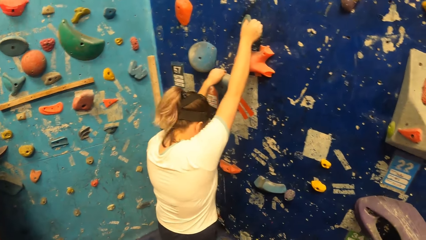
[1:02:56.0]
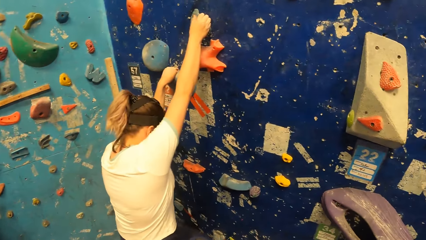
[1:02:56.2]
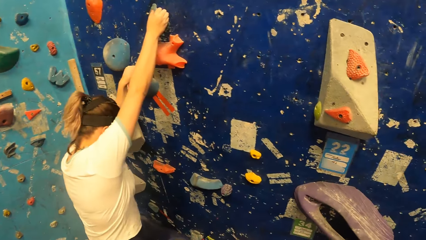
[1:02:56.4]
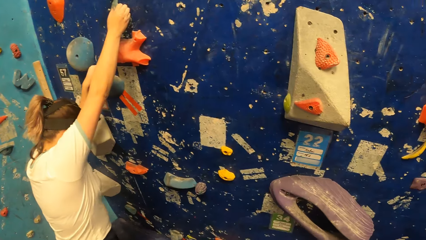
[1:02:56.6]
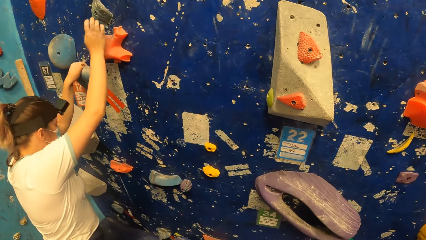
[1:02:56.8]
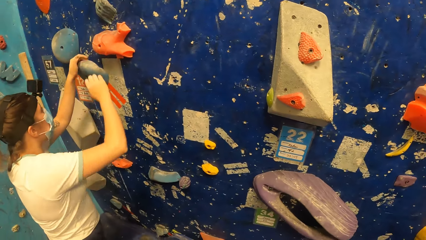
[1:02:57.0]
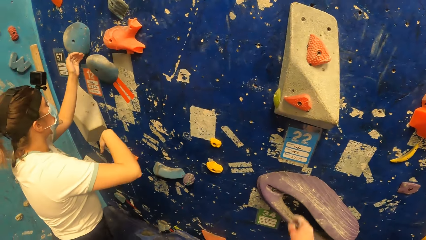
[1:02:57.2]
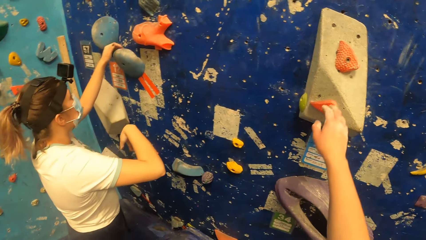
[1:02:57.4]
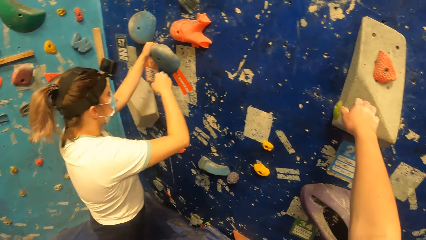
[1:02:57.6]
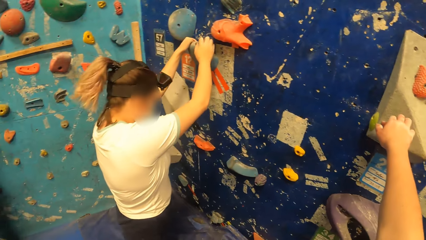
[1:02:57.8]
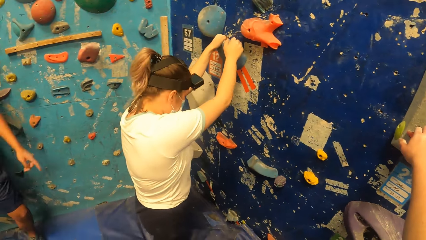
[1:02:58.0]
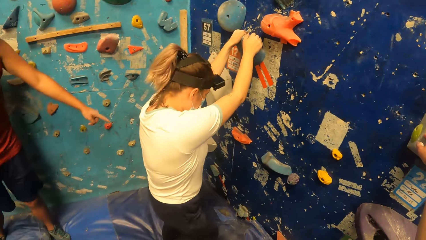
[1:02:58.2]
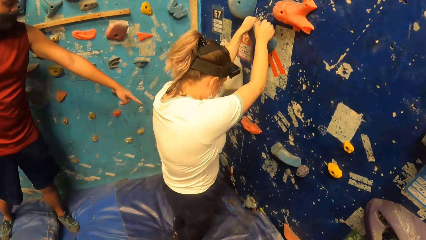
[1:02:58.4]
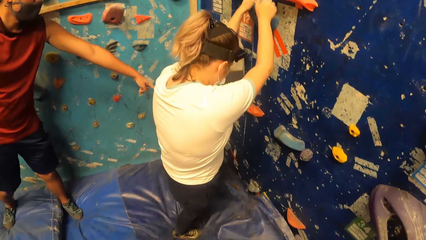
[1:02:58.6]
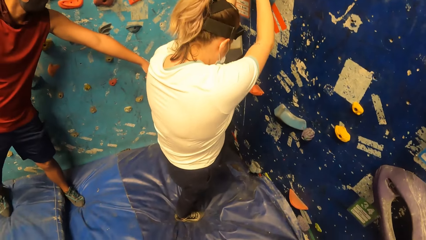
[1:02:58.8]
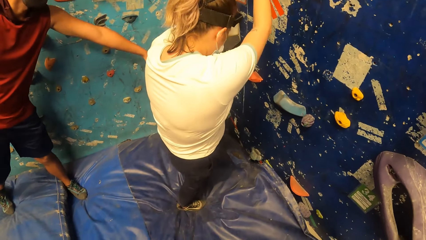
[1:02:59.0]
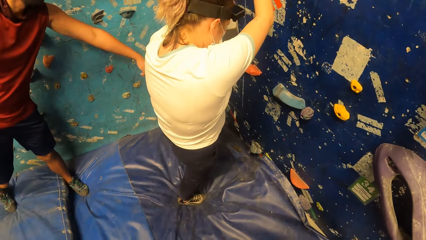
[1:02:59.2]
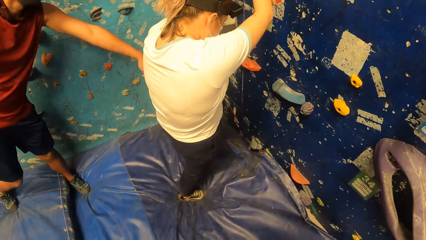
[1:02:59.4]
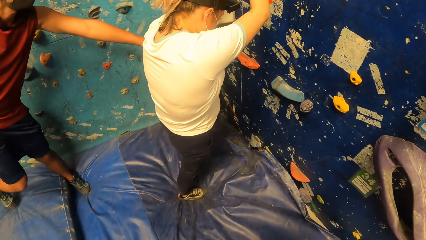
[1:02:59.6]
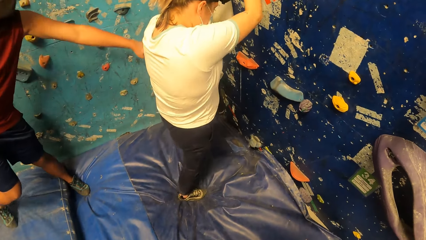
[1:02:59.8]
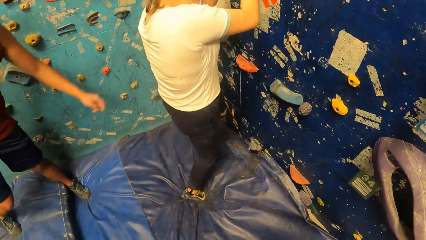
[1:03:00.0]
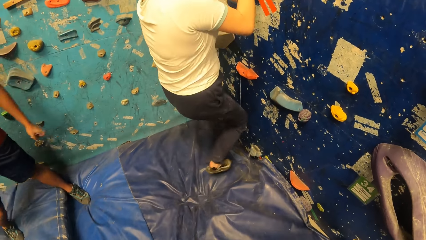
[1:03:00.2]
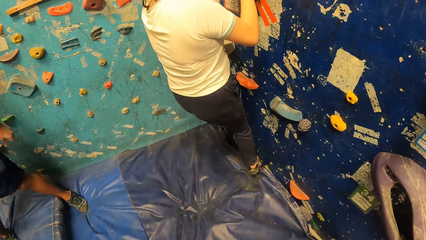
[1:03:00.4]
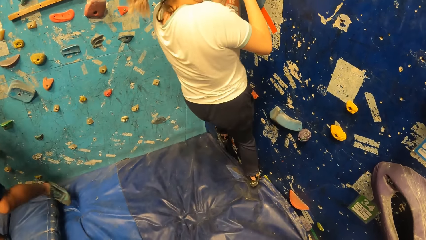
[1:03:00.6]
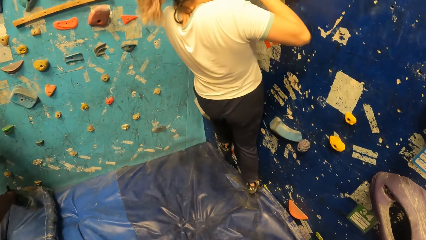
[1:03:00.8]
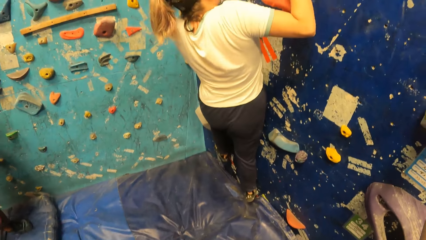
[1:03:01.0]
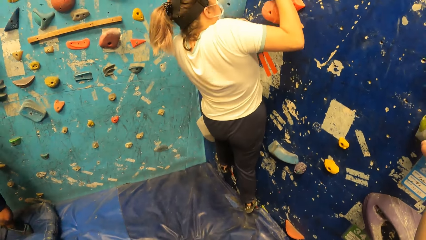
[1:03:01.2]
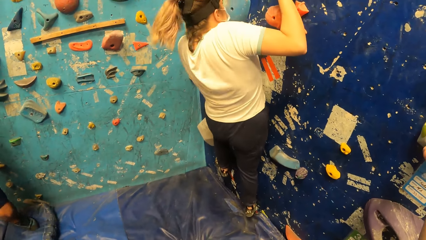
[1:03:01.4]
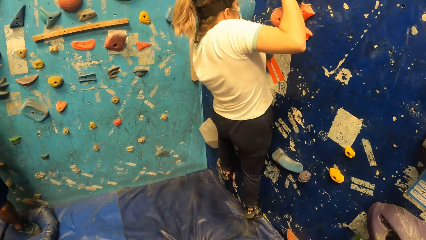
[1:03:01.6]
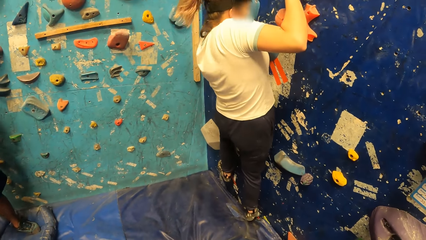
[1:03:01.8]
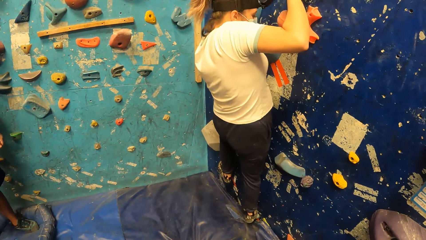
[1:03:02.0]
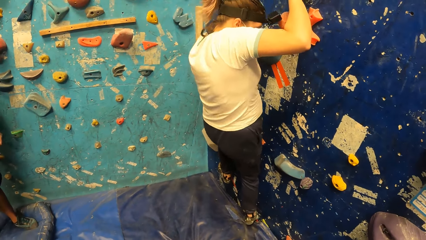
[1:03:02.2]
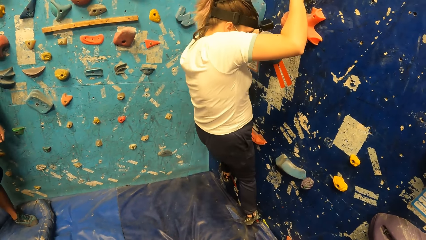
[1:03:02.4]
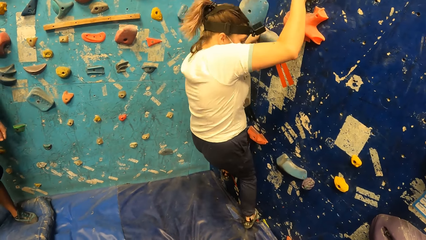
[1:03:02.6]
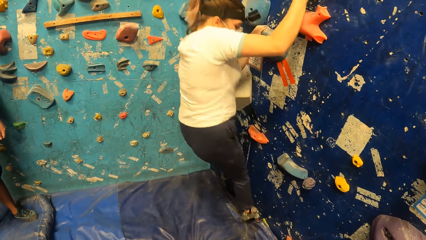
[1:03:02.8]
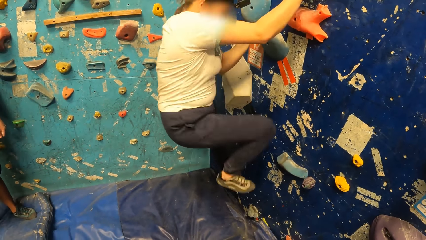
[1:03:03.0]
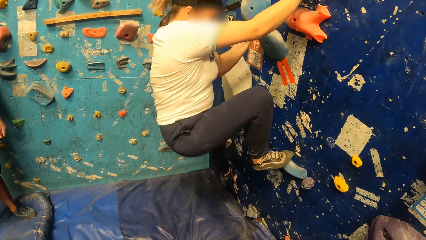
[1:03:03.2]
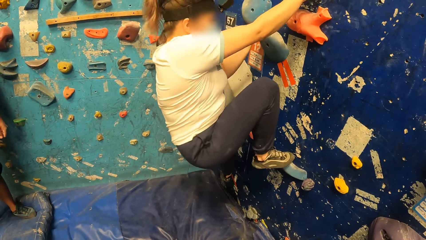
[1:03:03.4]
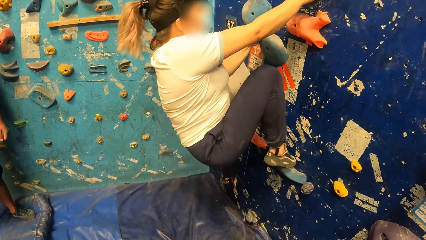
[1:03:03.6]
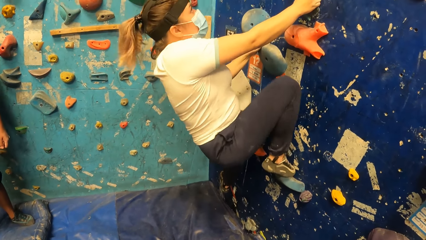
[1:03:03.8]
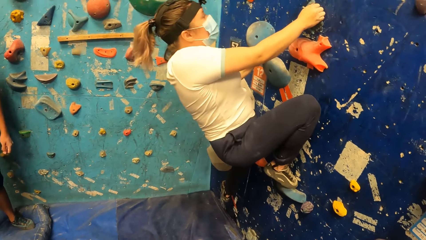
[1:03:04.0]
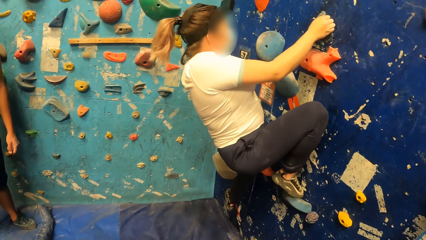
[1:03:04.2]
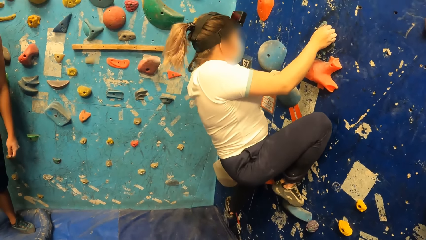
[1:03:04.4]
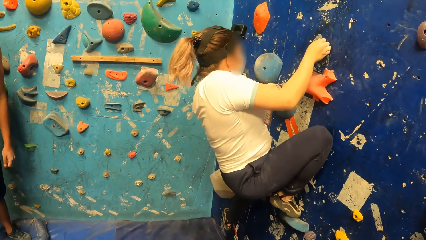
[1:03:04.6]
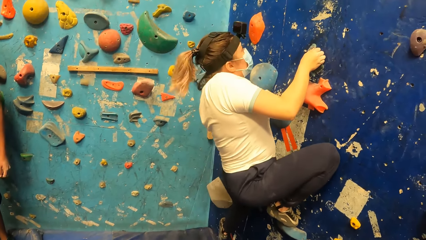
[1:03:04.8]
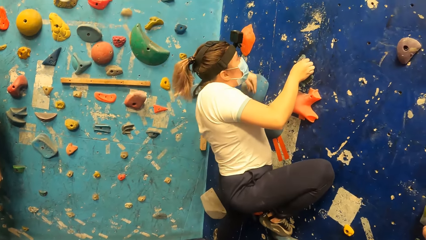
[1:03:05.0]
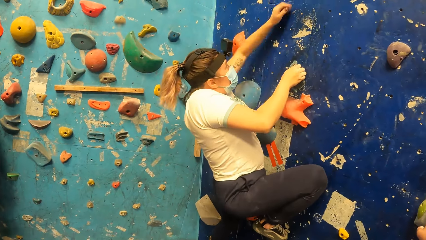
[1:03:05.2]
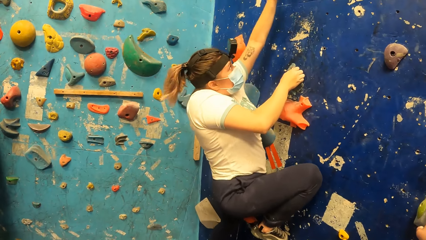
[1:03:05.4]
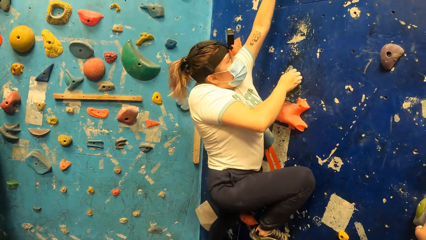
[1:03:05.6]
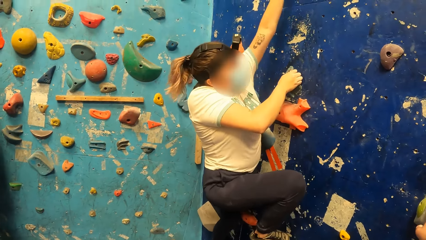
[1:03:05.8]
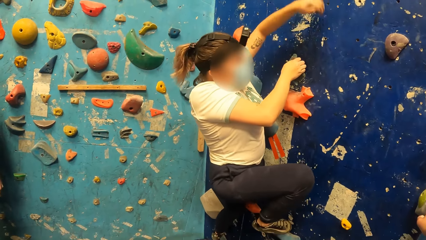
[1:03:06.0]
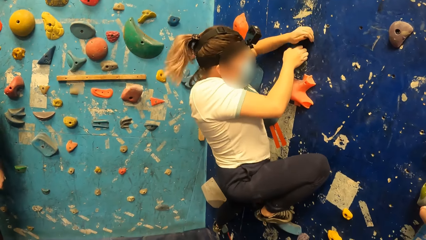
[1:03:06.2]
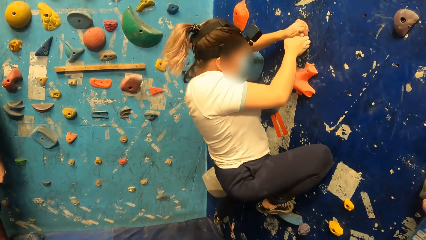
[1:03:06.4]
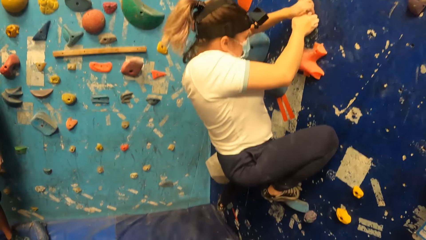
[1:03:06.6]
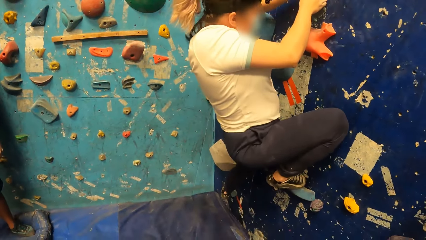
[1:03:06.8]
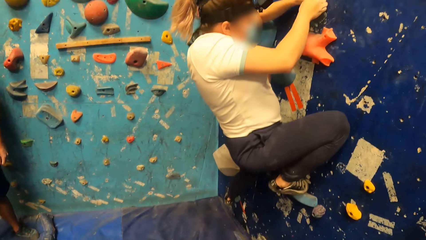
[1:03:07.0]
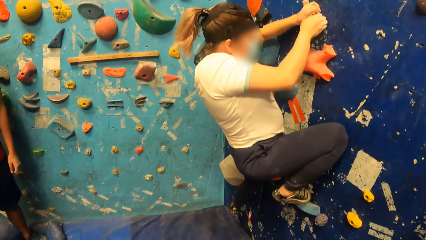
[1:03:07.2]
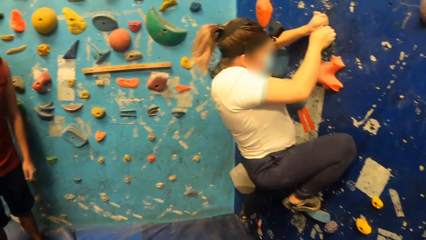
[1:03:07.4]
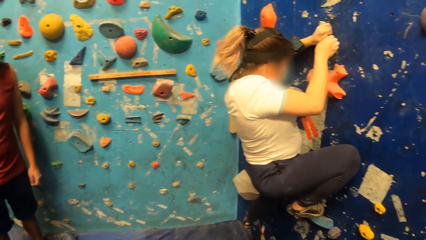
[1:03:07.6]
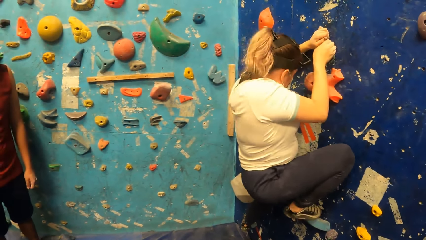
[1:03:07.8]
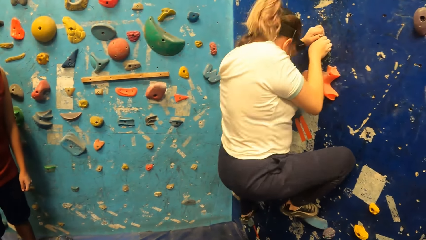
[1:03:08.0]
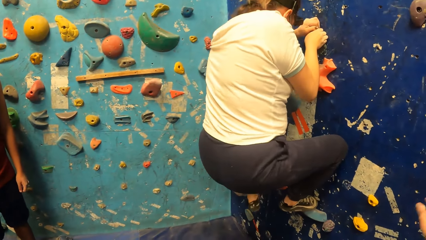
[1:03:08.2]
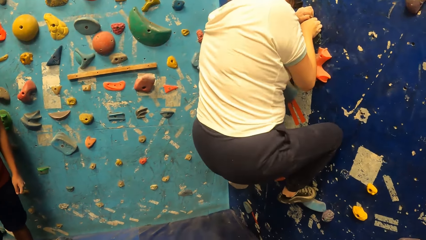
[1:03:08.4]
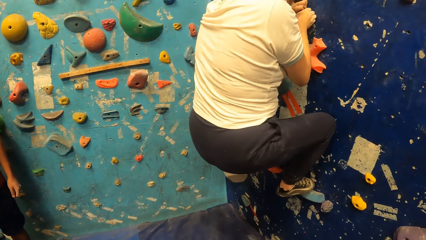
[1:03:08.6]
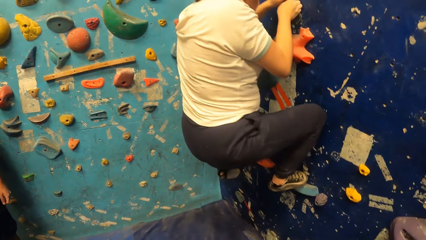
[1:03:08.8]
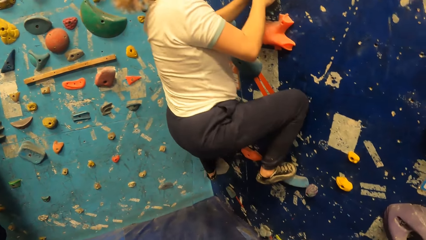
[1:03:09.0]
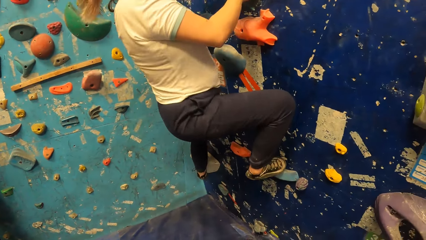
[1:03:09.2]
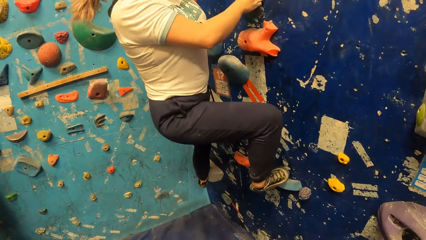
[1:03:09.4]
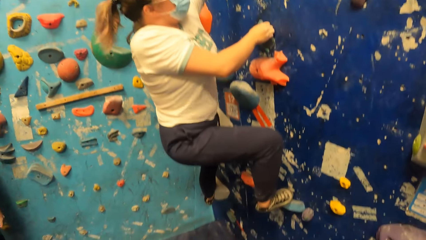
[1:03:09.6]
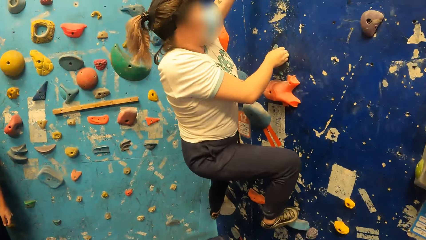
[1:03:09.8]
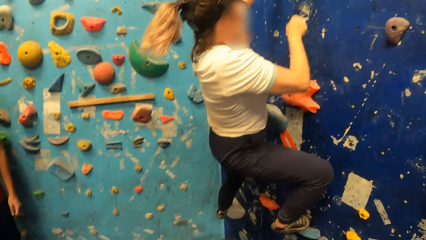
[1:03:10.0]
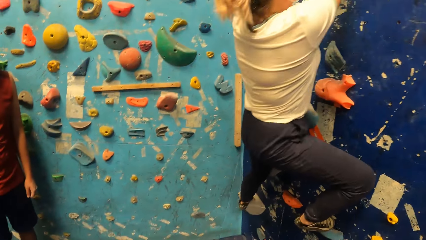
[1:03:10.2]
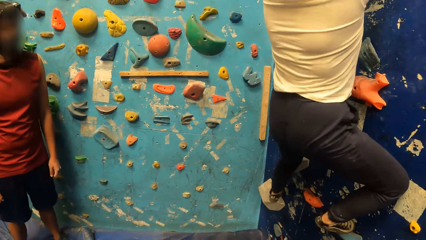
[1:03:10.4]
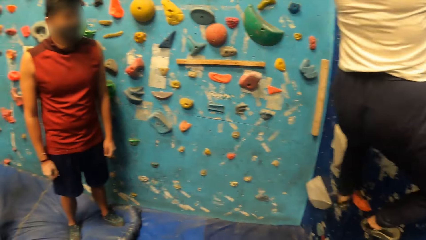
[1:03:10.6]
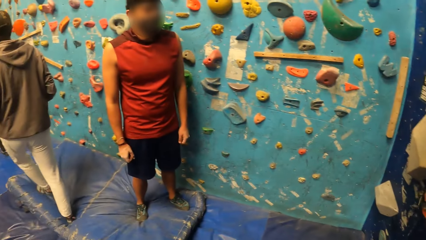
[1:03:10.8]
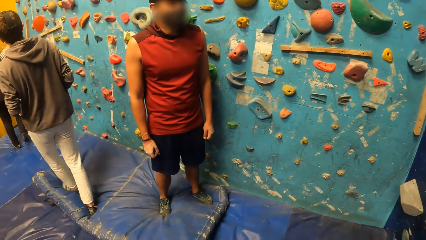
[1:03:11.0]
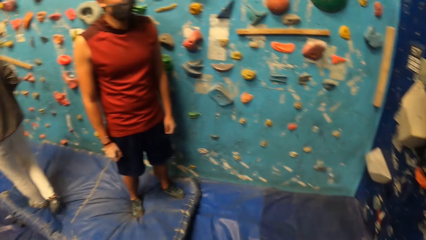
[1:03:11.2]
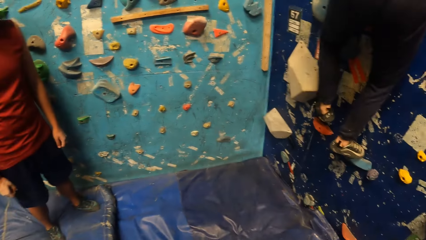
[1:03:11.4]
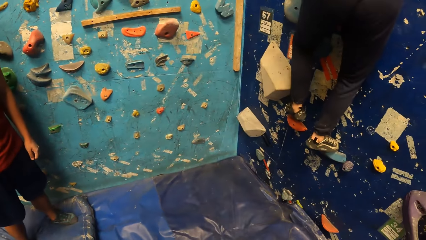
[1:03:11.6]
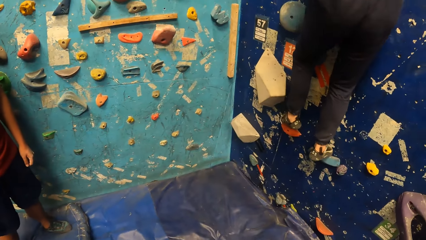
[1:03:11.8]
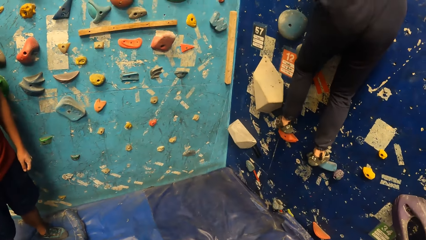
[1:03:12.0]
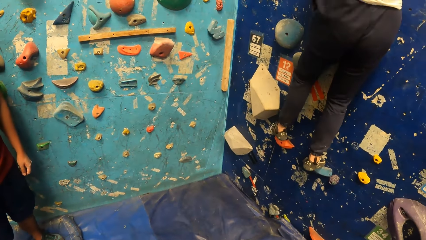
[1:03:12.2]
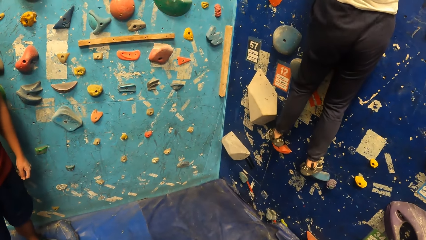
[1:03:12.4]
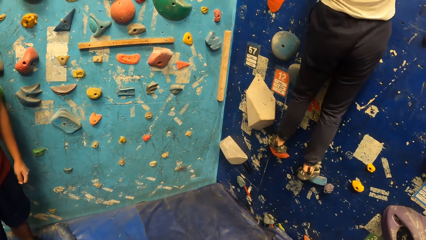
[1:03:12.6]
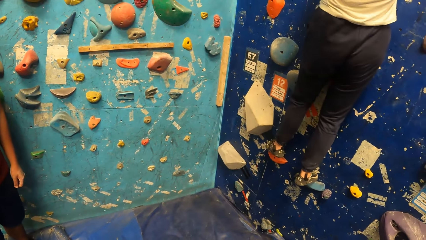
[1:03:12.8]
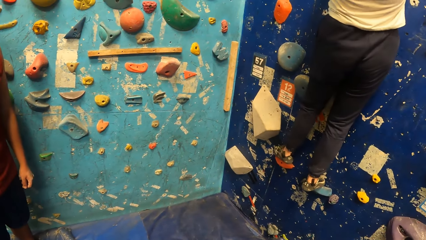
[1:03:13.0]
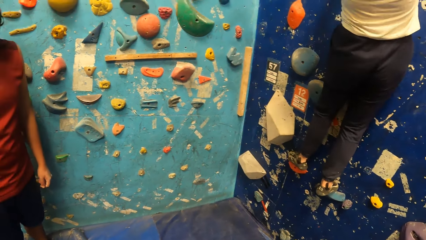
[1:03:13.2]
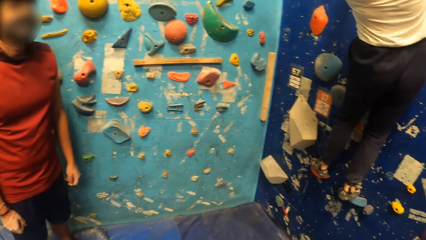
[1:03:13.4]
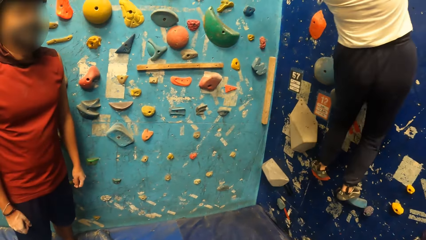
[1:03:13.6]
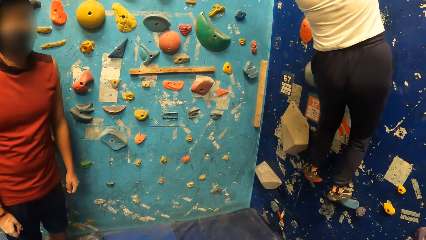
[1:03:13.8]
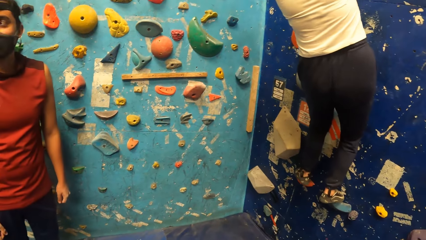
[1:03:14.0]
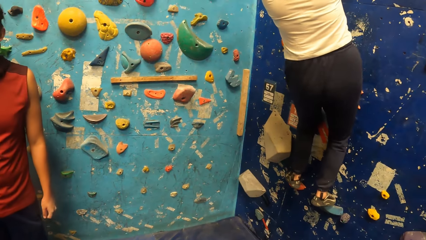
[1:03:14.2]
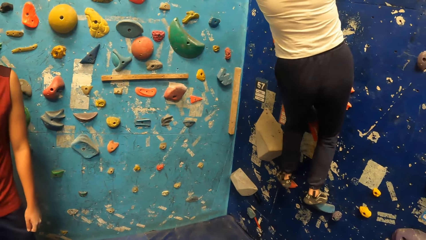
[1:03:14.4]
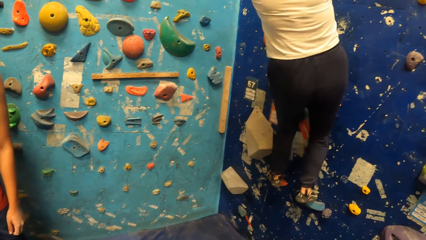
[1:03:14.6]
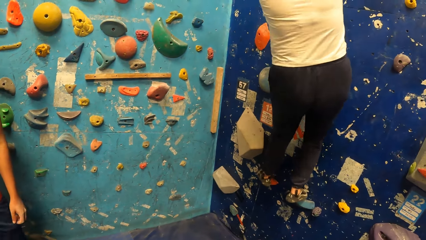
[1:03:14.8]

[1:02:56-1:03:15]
The camera wearer walks closer to the wall. A woman climbs the indoor rock. The camera wearer holds the wall handle. A man points on the wall near the woman. The woman climbs the indoor rock.
